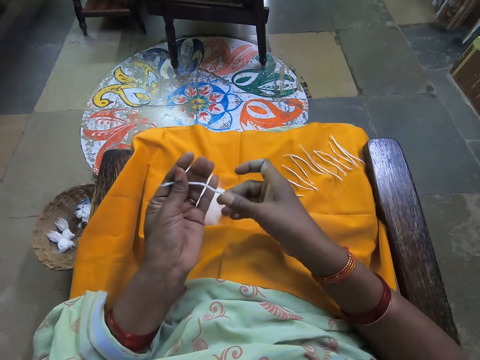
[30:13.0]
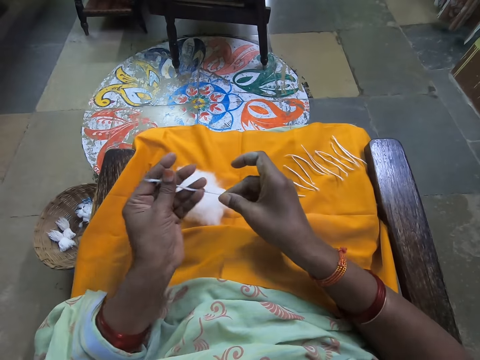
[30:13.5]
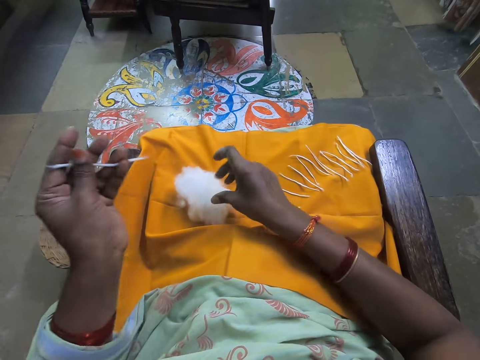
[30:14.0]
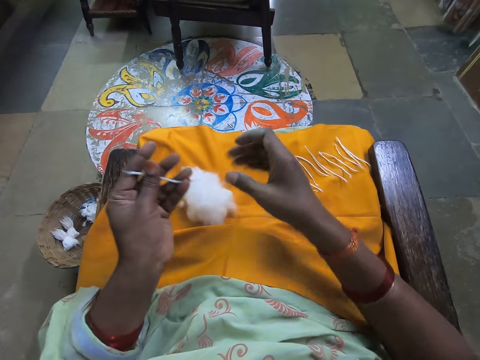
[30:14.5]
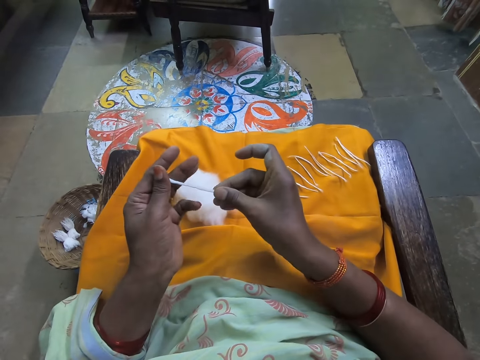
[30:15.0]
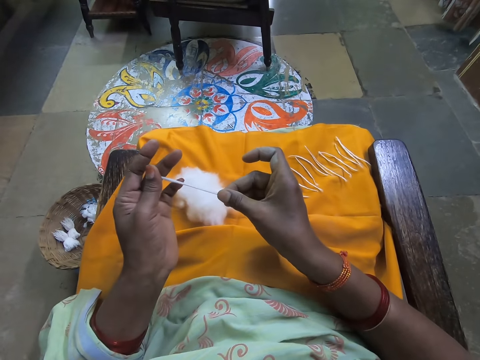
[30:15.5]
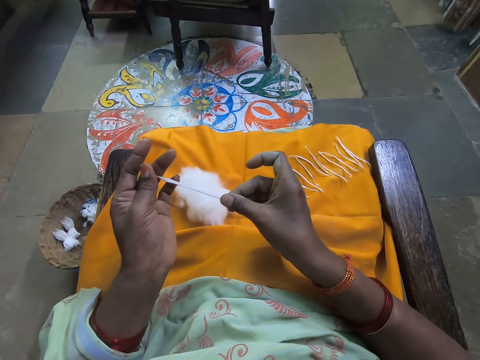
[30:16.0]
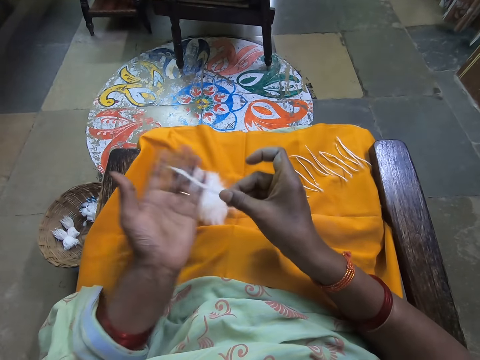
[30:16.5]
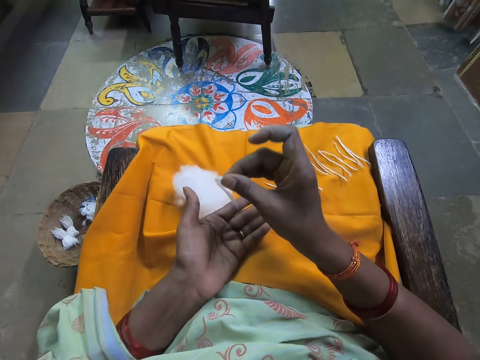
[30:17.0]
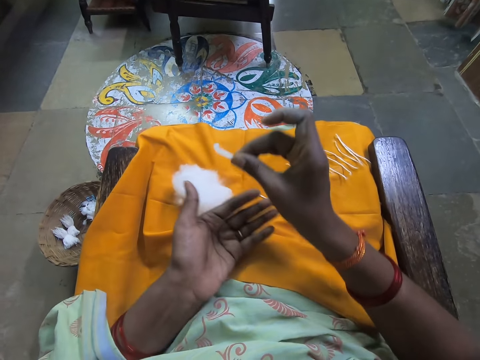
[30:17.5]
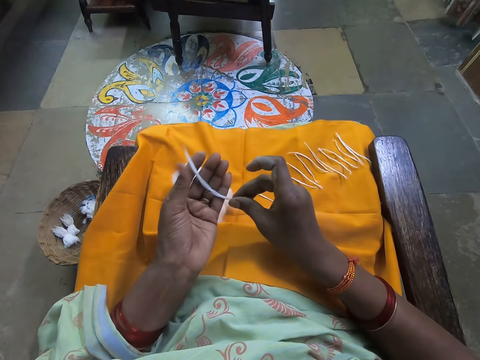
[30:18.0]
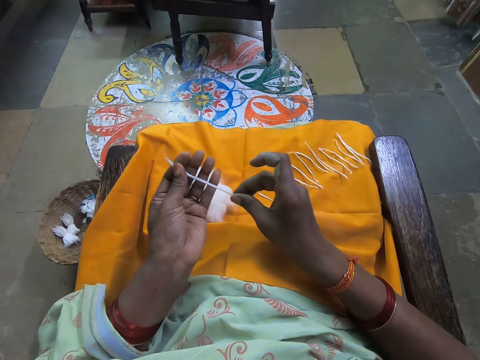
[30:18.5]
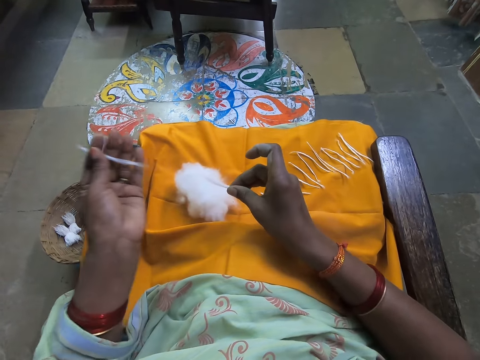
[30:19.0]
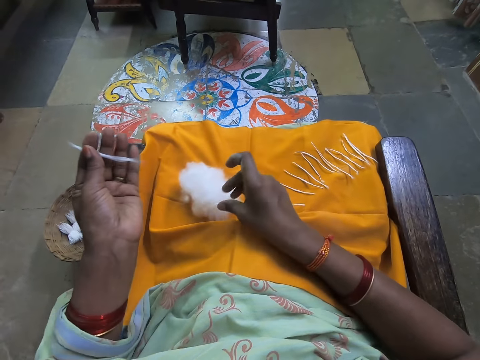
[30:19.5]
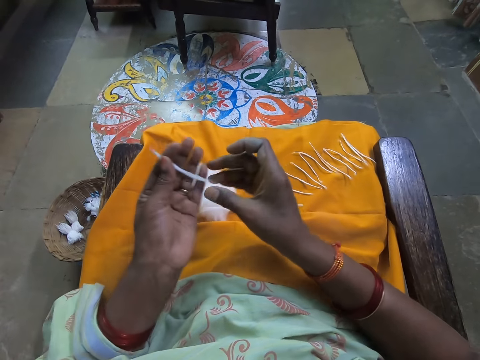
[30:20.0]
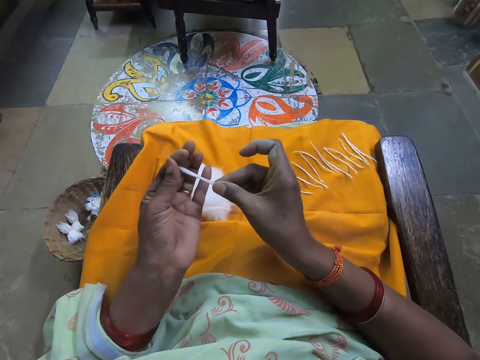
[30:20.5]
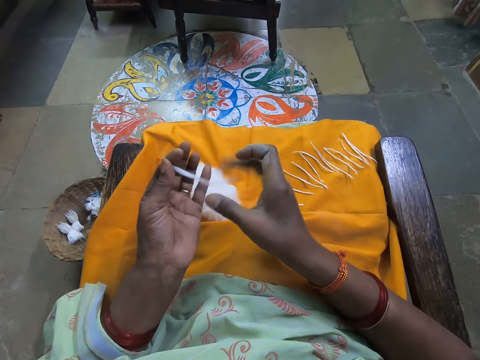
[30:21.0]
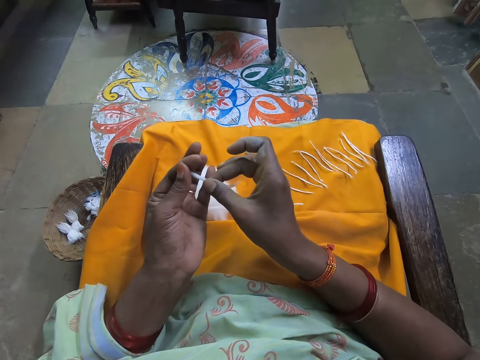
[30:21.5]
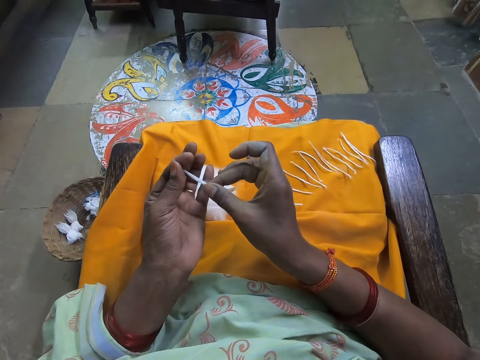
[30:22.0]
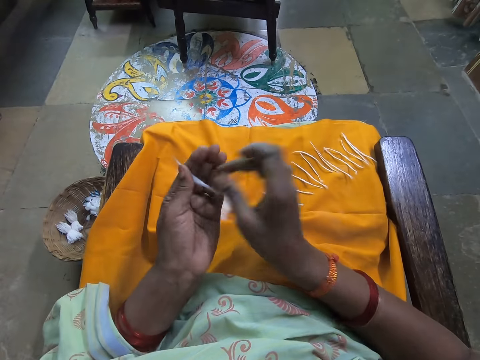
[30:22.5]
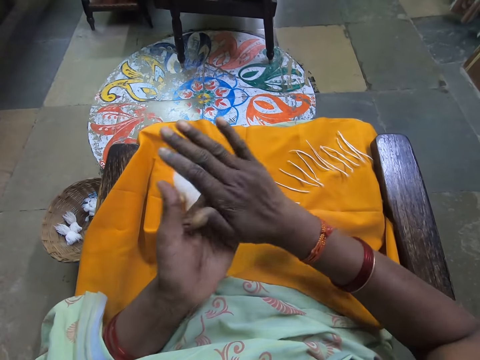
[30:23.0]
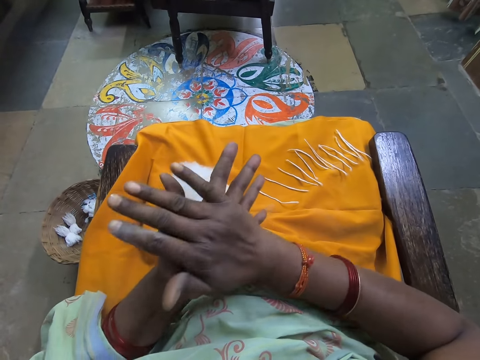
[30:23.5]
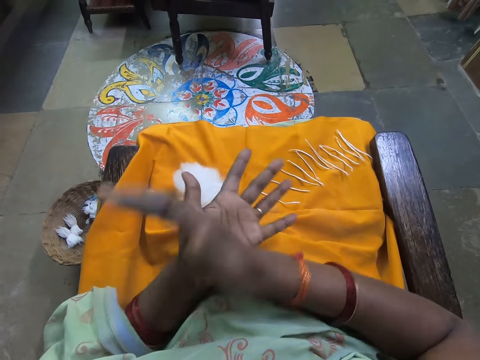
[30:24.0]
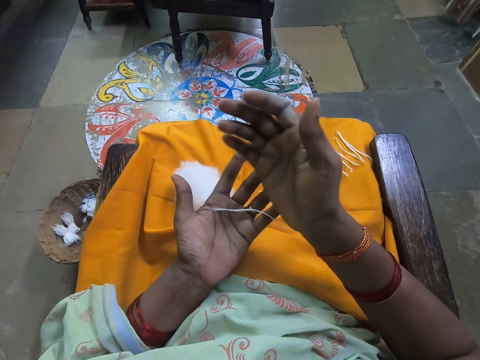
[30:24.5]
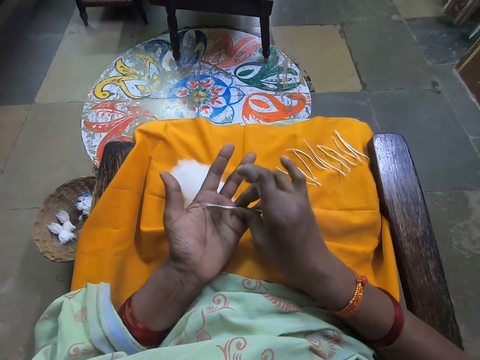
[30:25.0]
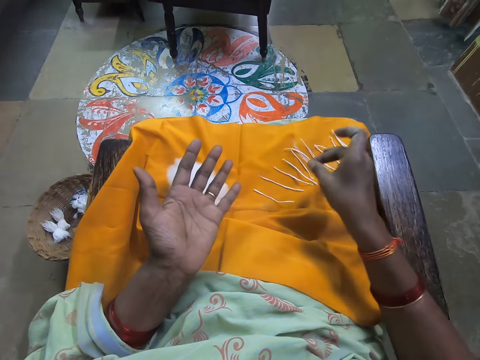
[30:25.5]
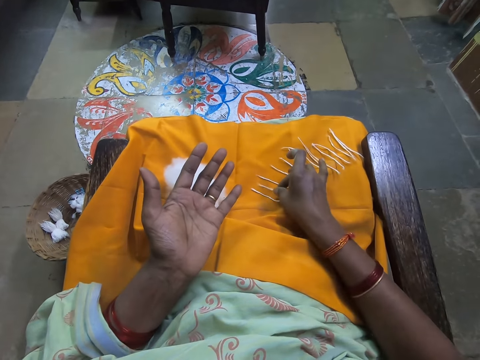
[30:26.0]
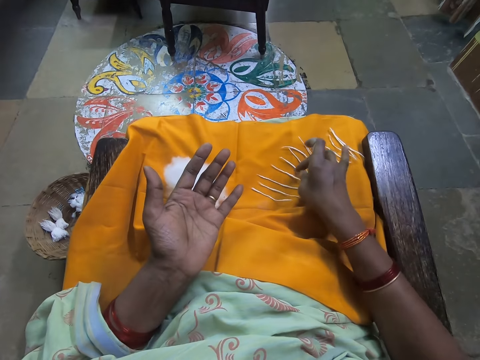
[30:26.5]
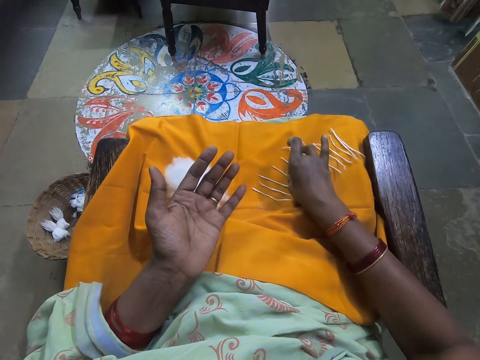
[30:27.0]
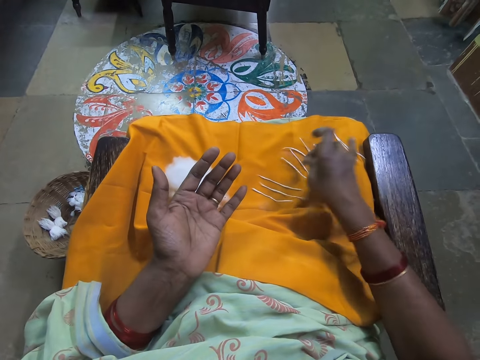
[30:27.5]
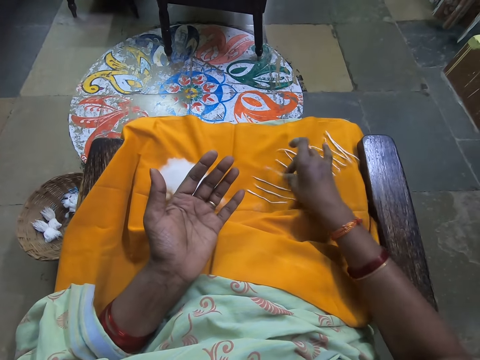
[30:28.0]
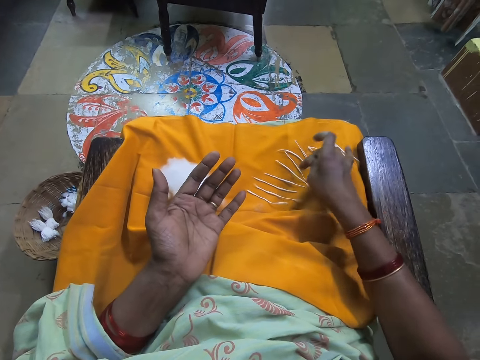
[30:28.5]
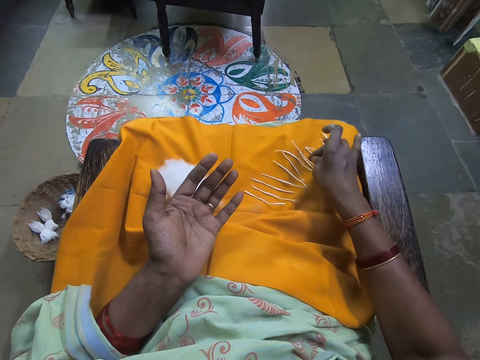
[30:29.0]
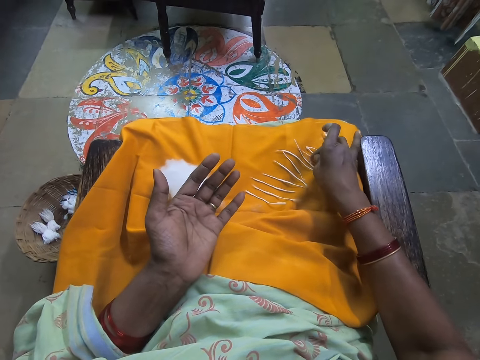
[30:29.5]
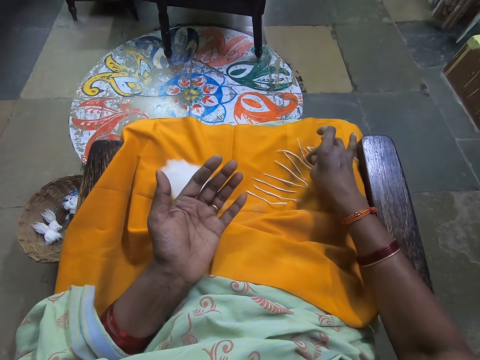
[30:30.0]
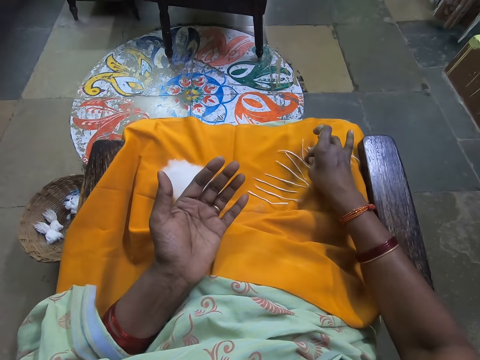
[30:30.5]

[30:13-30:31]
The camera wearer cuts a piece of cotton wool from the folded cotton wool in her hands. She stretches the cotton wool in her hands. She cuts a piece of cotton wool from the folded cotton wool in her hands. She drops the cutout cotton wool on the bundle of cotton wool on the yellow cloth. She stretches the cotton wool in her hands. She folds the cotton wool in her hands. She drops the folded cotton wool on the yellow cloth. She picks up a folded cotton wool from the yellow cloth with her right hand. She drops the folded cotton wool on the yellow cloth.

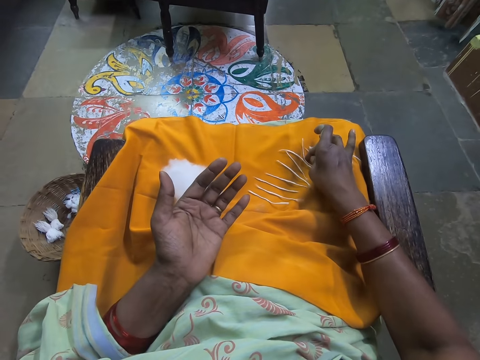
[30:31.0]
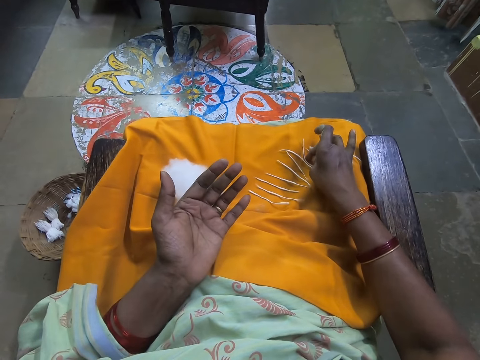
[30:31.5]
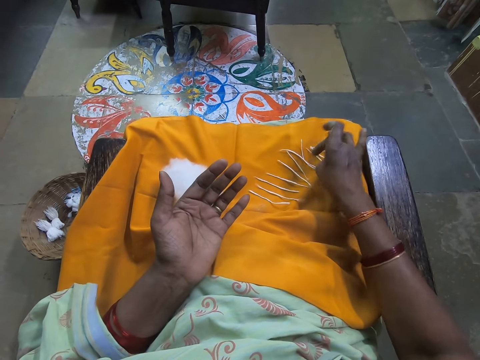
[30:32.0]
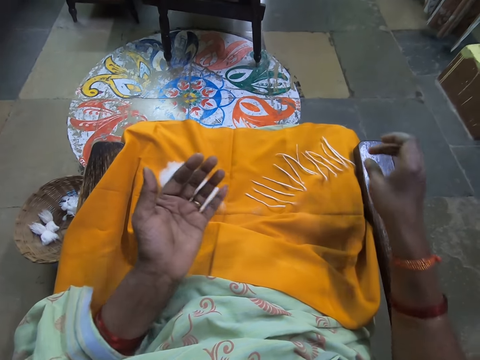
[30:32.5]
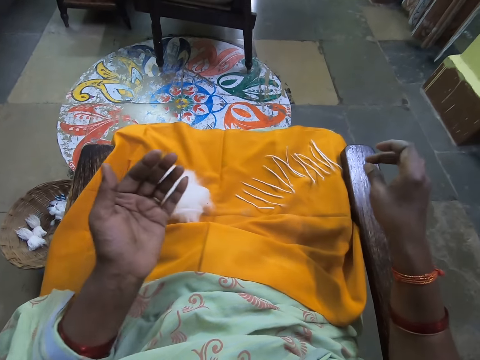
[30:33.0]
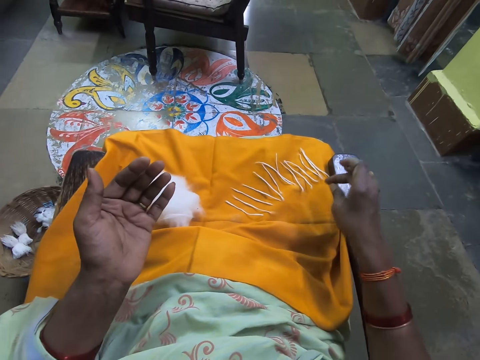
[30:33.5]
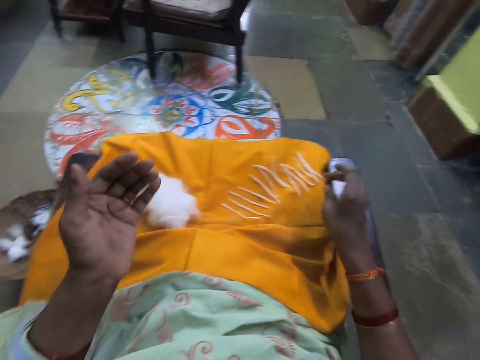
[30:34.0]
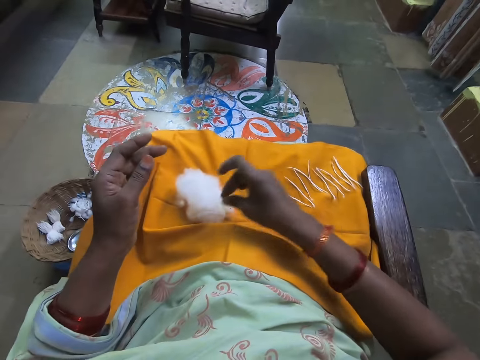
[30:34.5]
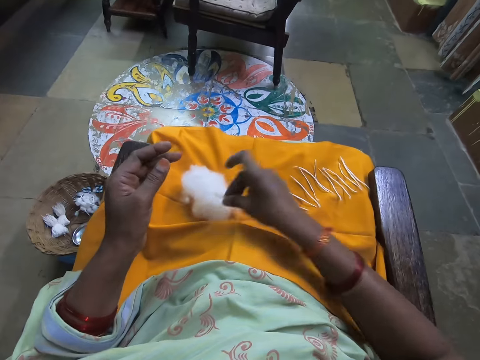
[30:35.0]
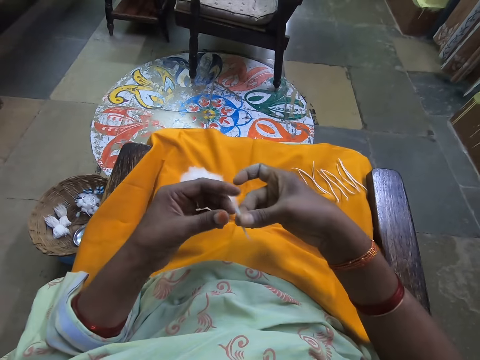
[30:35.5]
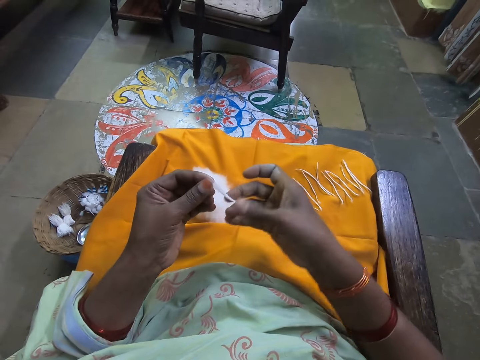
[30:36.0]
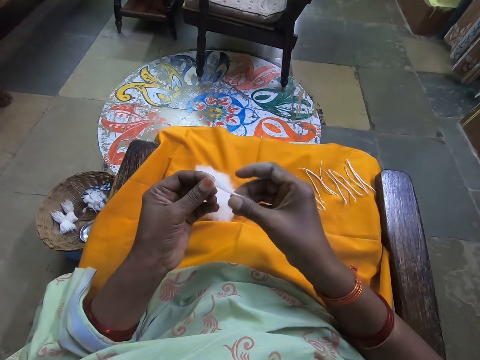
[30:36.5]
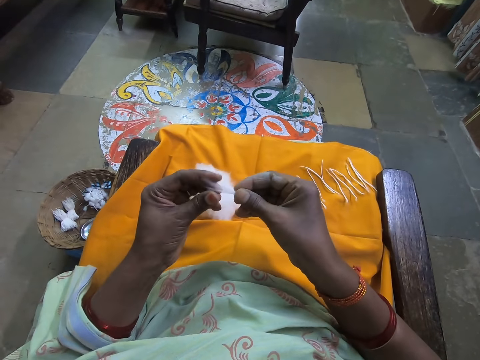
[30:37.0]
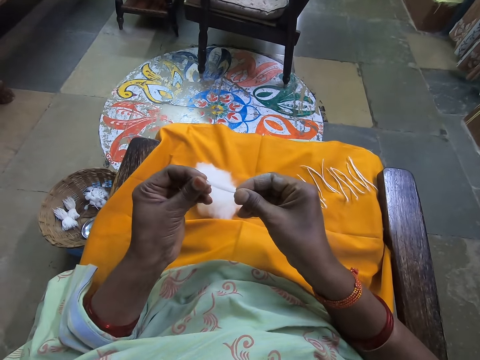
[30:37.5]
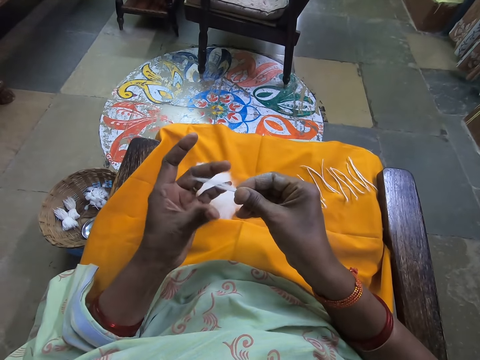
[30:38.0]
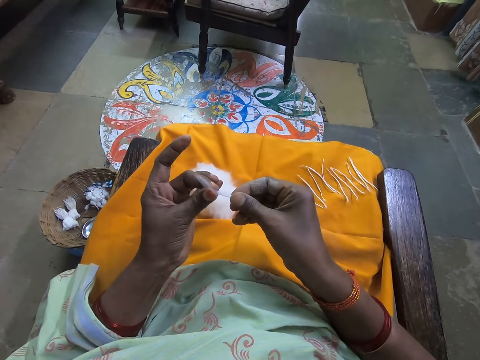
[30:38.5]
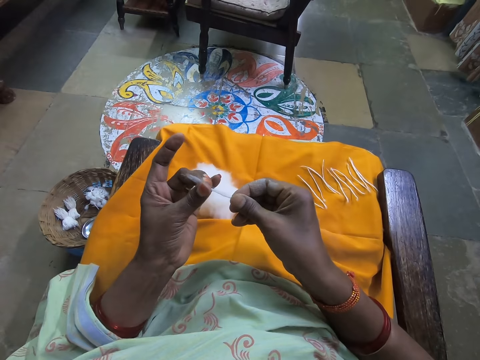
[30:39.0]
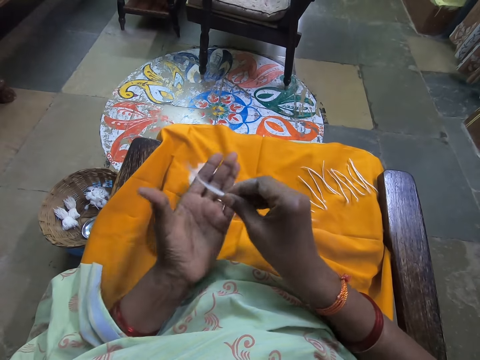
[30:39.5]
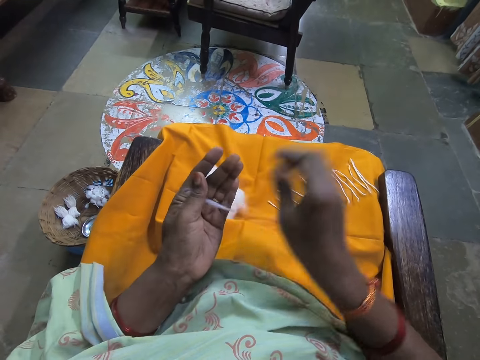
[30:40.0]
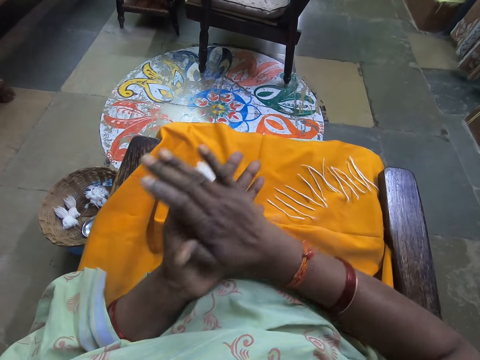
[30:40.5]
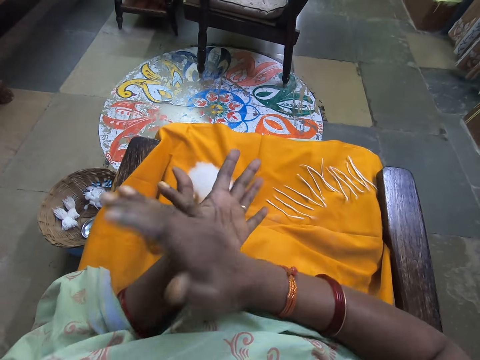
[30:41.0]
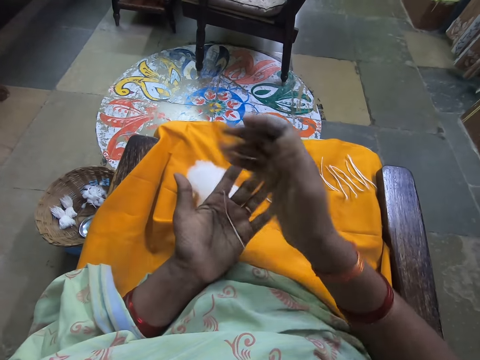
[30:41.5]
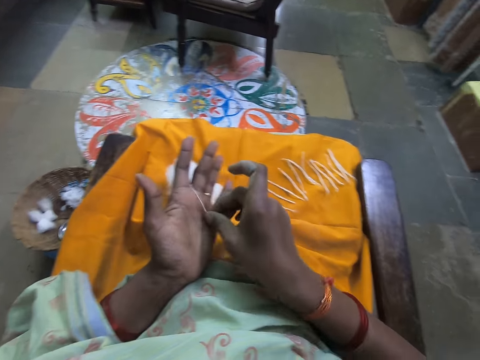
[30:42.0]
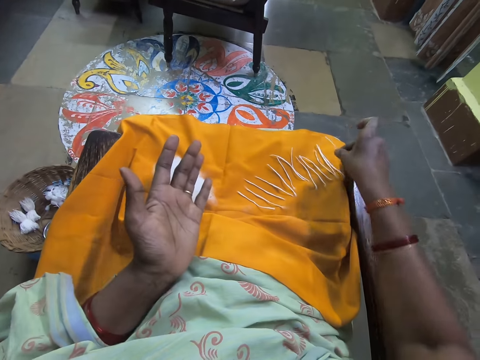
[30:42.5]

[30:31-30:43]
The camera wearer picks up the cutout cotton wool from the bundle of cotton wool. She stretches the cotton wool in her hands. She rolls the cotton in her hands. She folds the cotton wool in her hands. She places the cotton aside.
